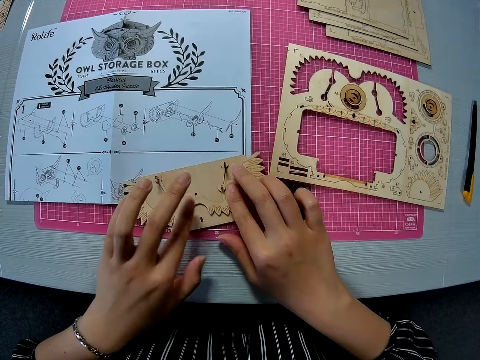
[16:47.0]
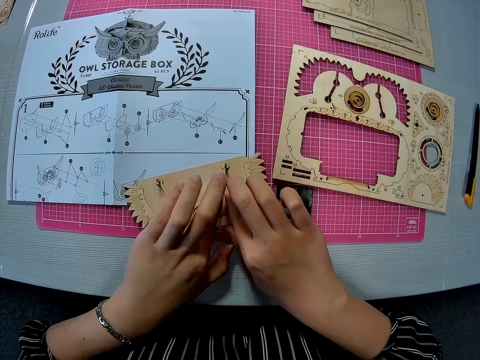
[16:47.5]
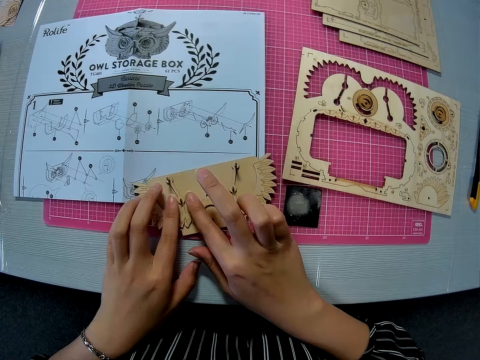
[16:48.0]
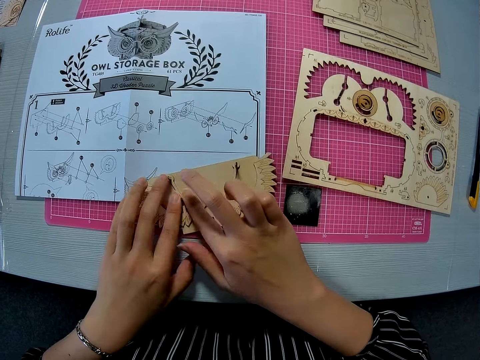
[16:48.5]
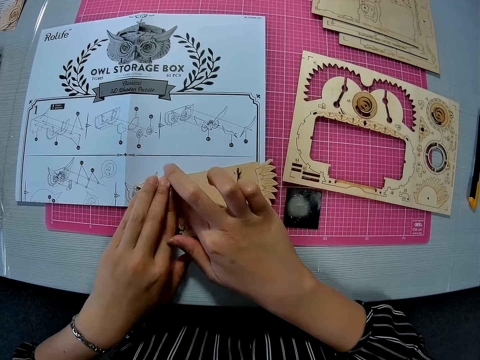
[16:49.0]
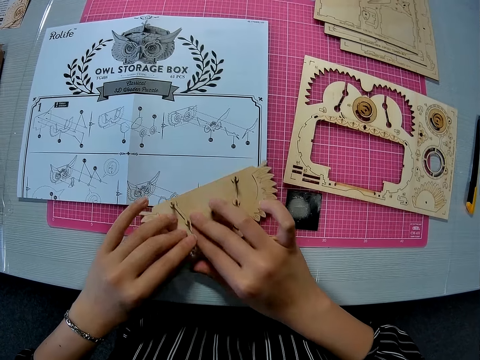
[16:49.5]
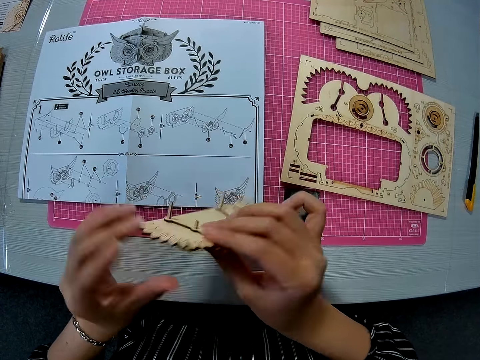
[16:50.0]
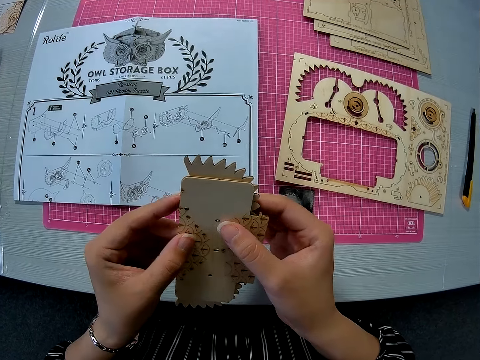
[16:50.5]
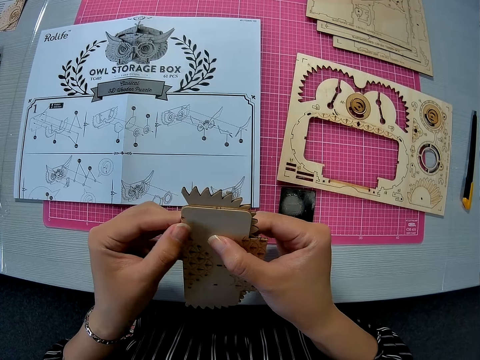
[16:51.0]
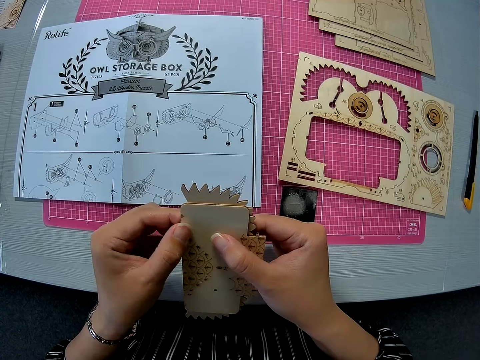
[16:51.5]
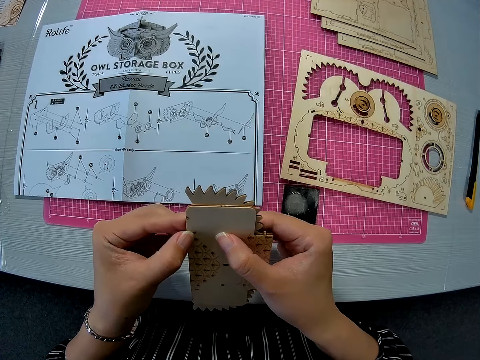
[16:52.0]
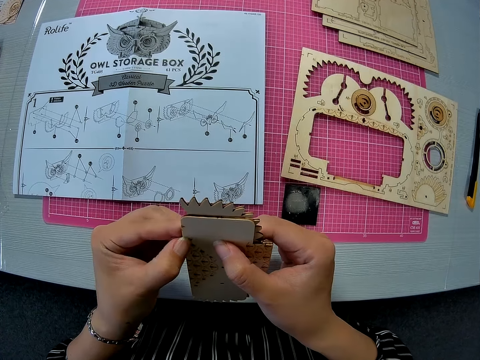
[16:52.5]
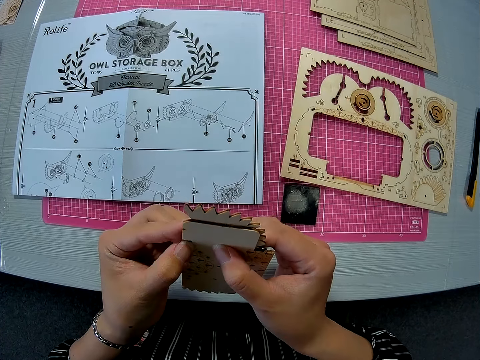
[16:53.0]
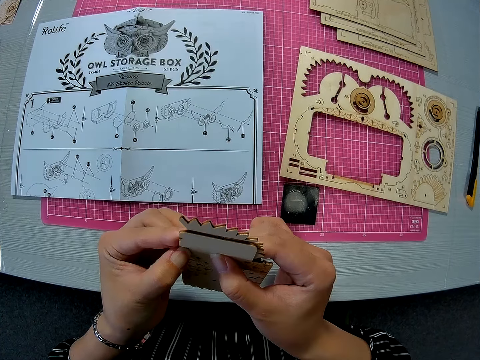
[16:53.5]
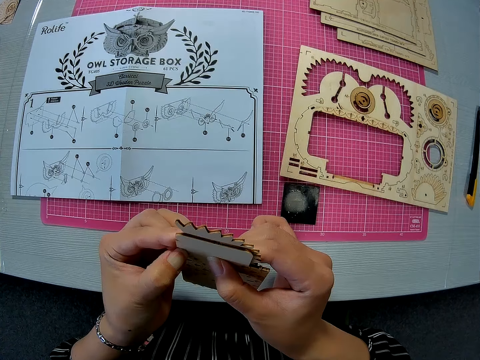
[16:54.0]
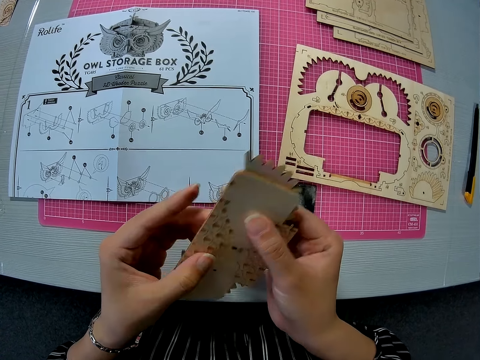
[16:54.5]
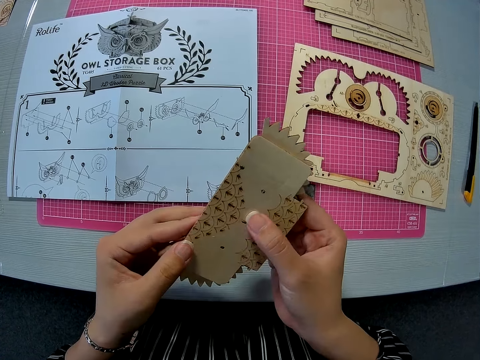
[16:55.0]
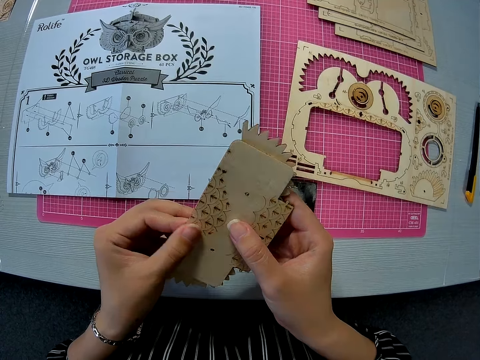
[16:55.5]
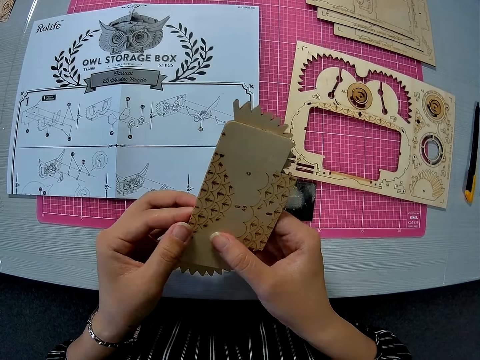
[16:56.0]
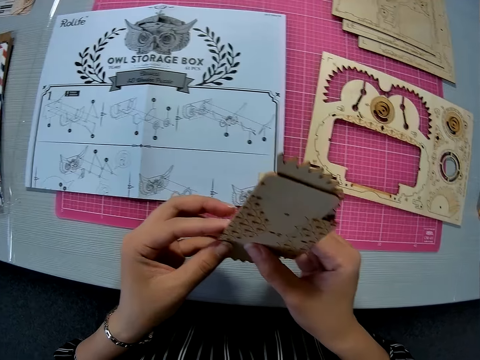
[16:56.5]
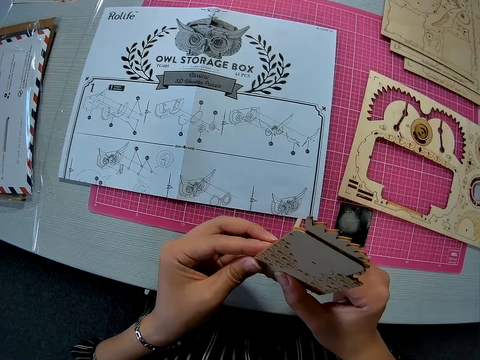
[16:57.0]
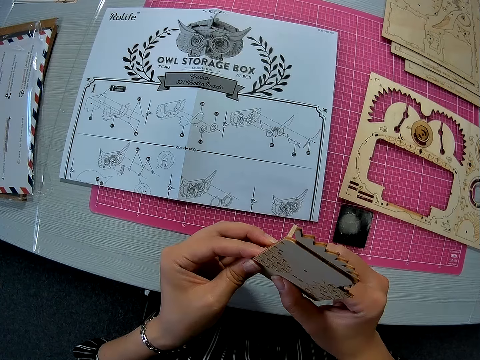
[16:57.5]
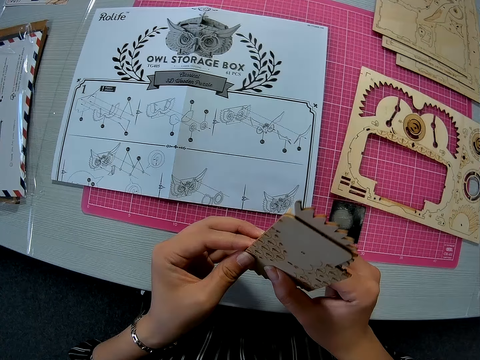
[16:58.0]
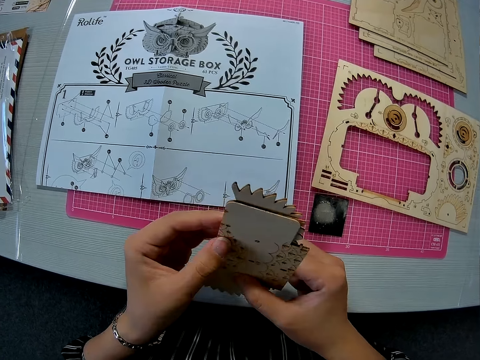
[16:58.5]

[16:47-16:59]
The camera wearer picks up the pegged piece or paperboard. They stare at the paperboards.

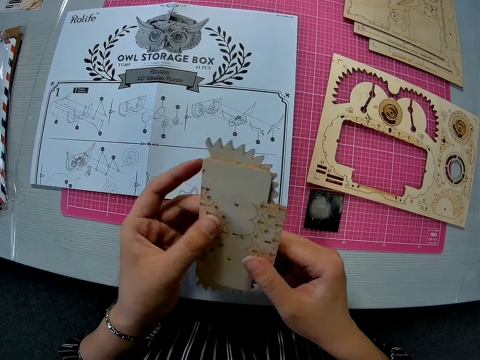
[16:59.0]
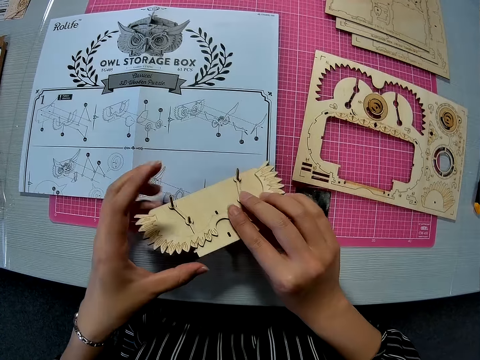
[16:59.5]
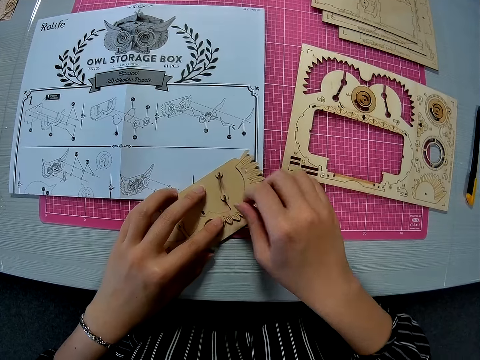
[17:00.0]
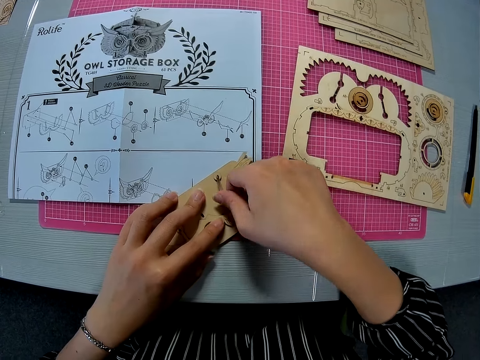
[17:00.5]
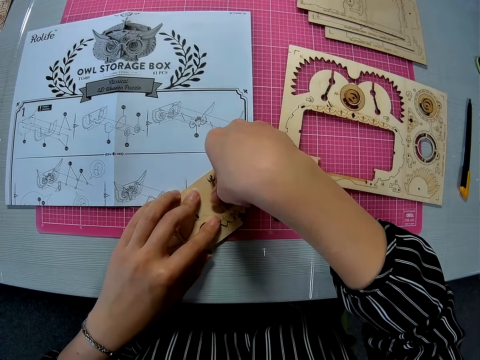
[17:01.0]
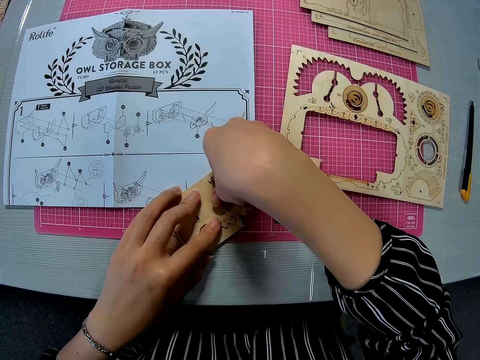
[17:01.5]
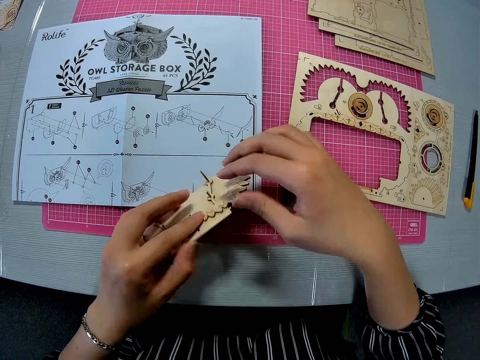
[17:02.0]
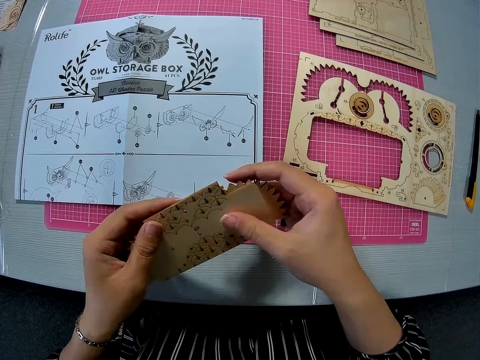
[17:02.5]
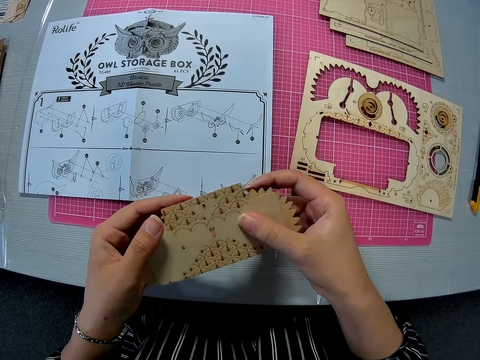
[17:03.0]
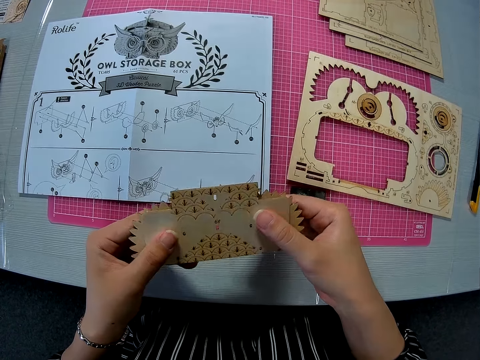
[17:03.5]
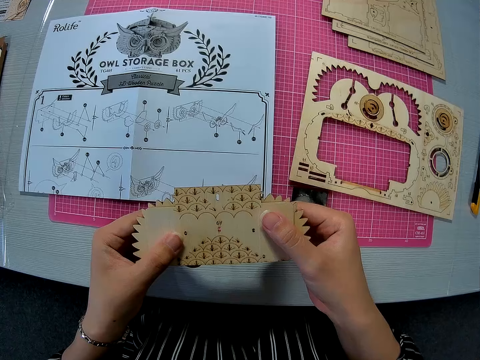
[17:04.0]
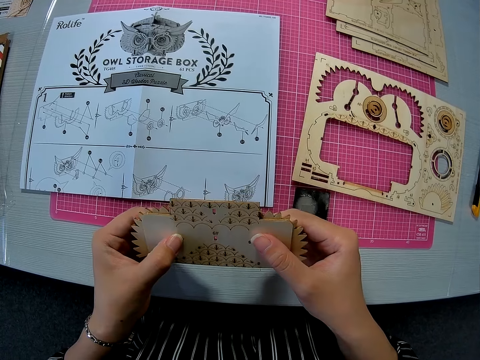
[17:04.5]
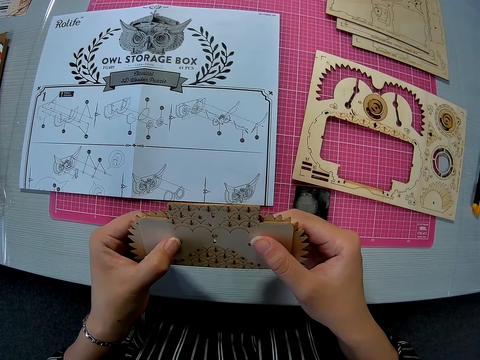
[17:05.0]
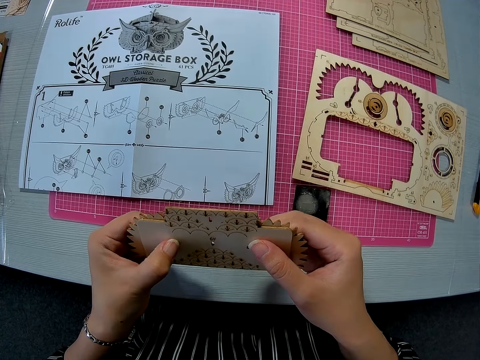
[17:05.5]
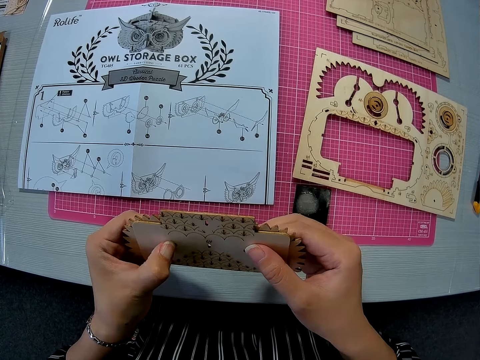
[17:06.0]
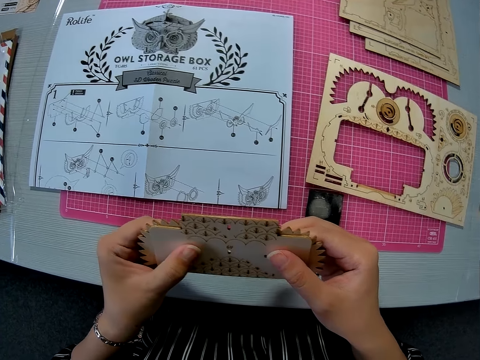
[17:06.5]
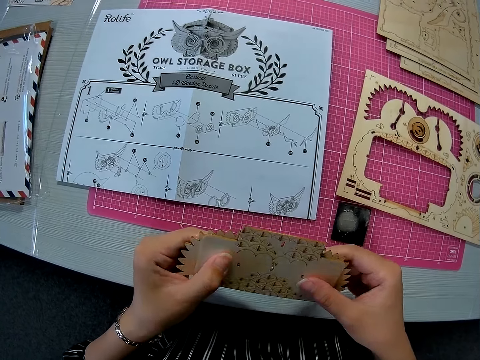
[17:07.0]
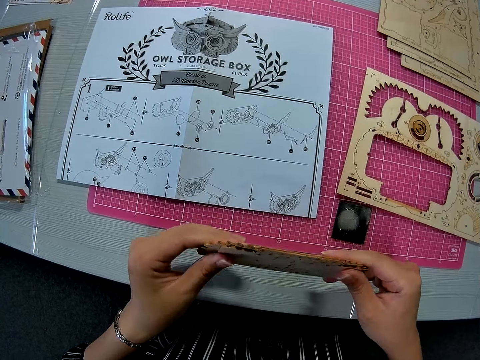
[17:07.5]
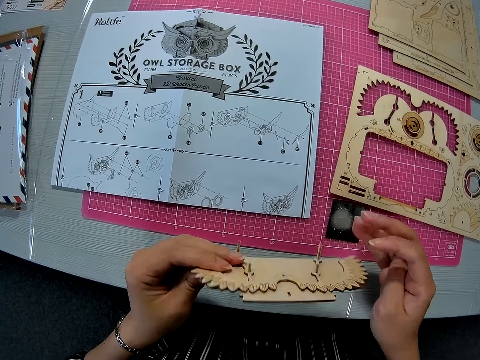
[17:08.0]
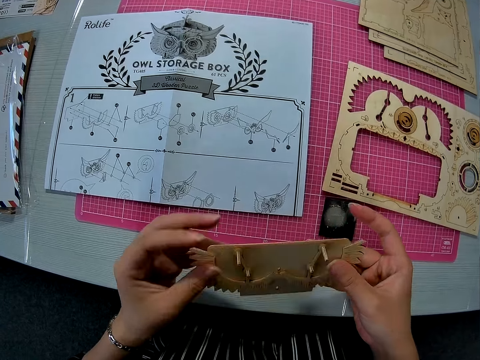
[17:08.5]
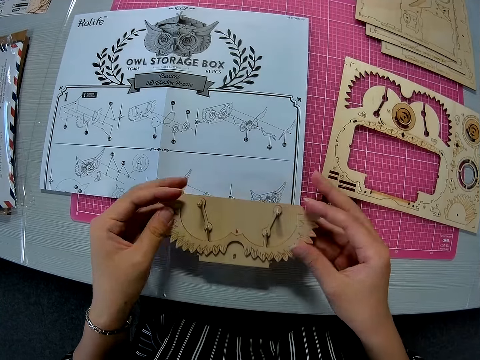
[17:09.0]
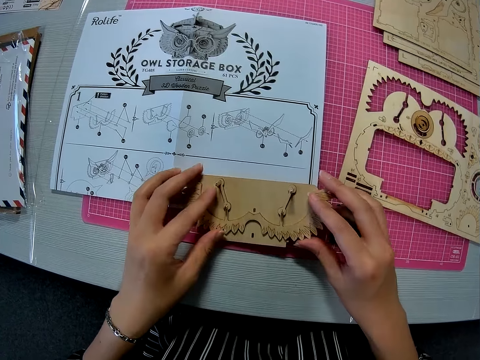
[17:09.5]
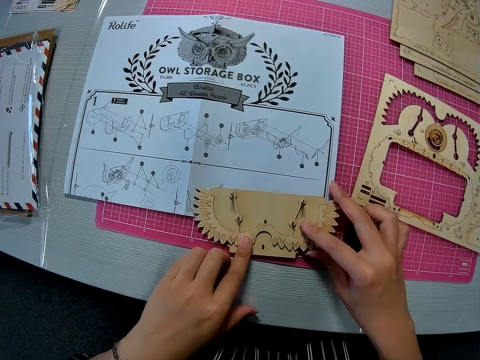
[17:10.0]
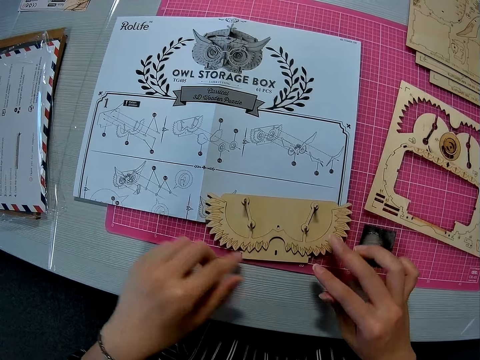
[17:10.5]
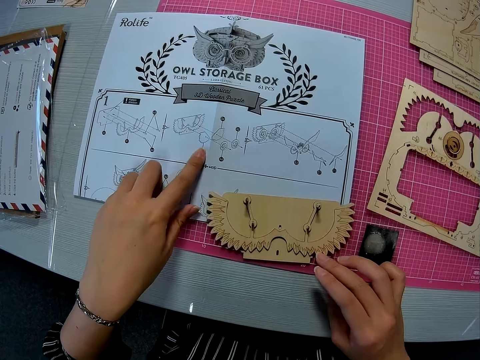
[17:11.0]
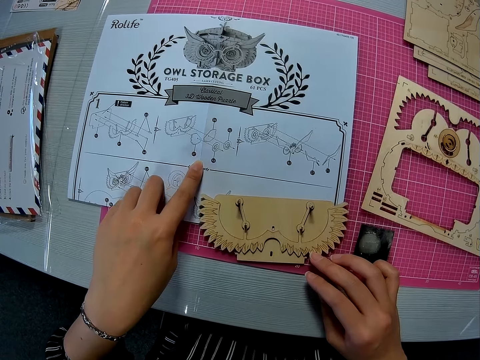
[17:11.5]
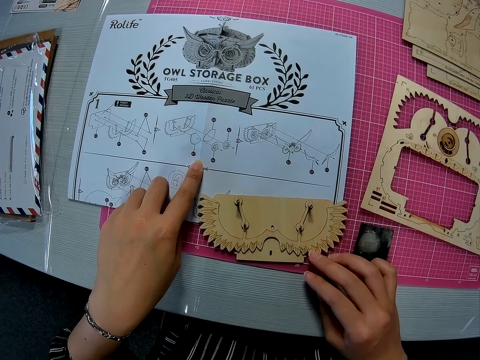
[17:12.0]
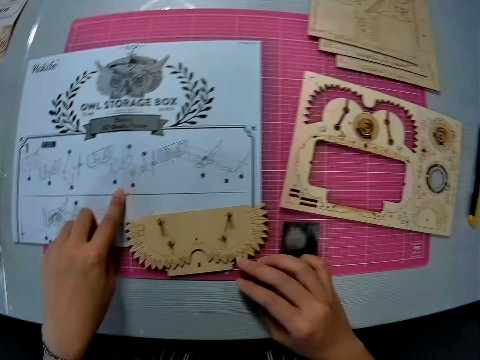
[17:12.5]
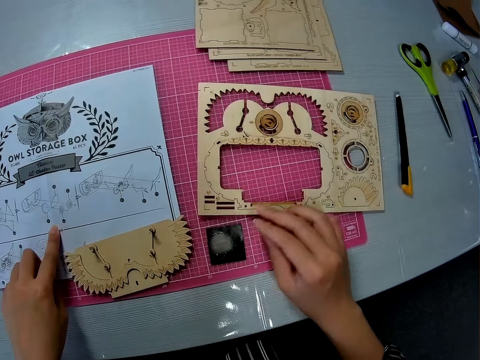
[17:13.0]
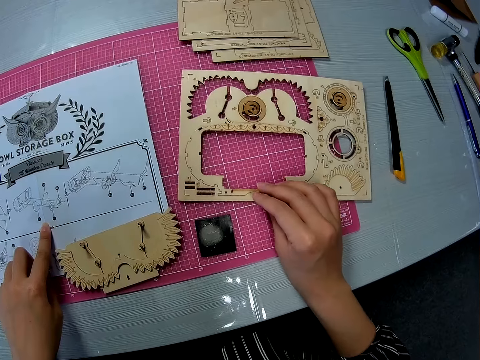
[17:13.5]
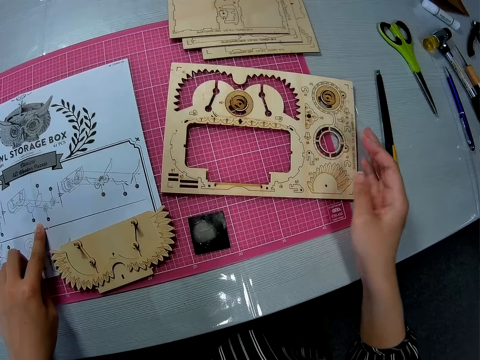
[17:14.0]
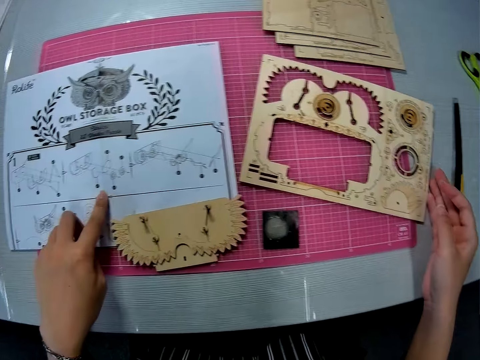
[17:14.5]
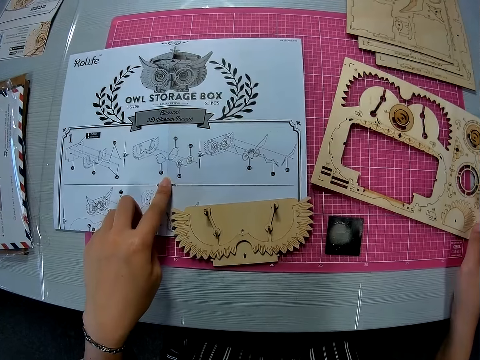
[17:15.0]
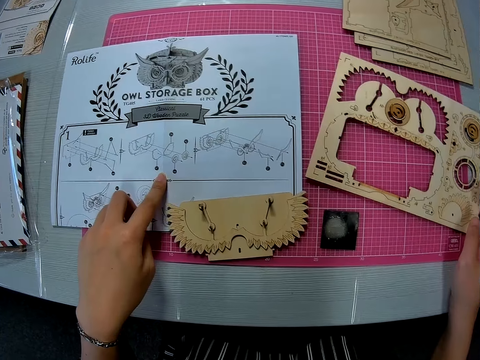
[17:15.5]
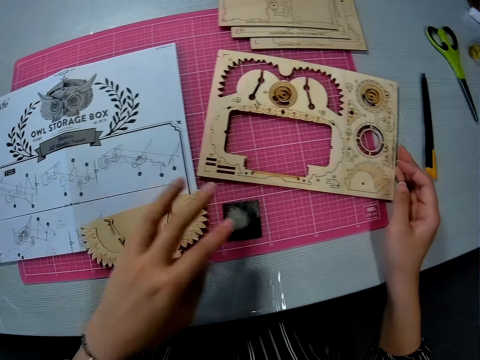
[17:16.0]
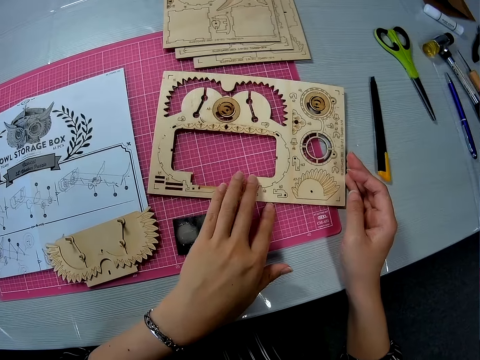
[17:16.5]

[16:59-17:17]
The camera wearer drops the pegged piece or paperboards on the table. She picks up the pegged piece. She stares at the paperboards. She turns the paperboards over. She drops the pegged piece on the table. She places her left index finger on the paper instruction sheet. She moves the wooden puzzle sheet on the pink sheet with her right hand.
